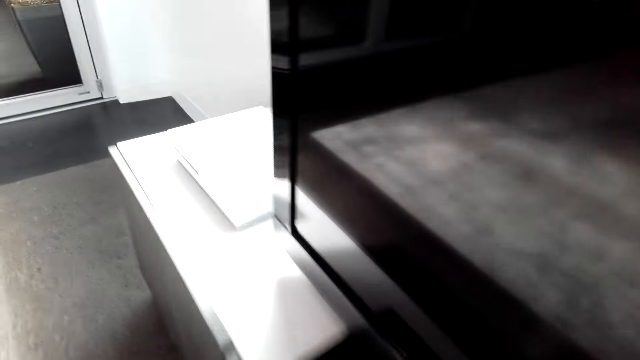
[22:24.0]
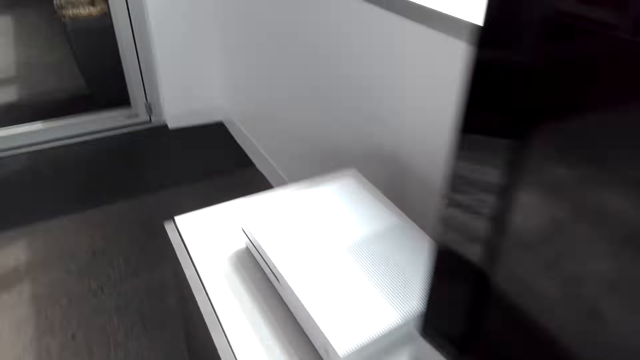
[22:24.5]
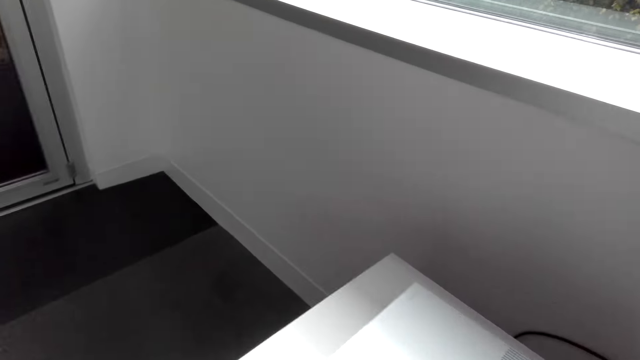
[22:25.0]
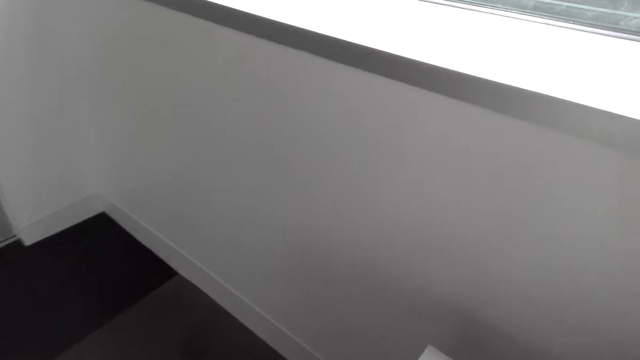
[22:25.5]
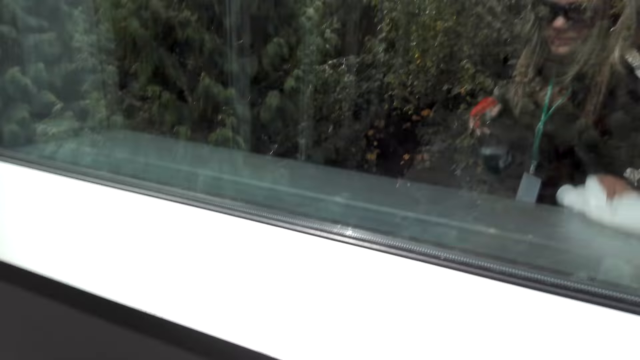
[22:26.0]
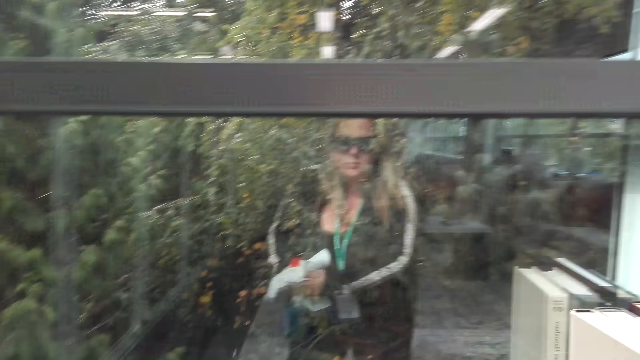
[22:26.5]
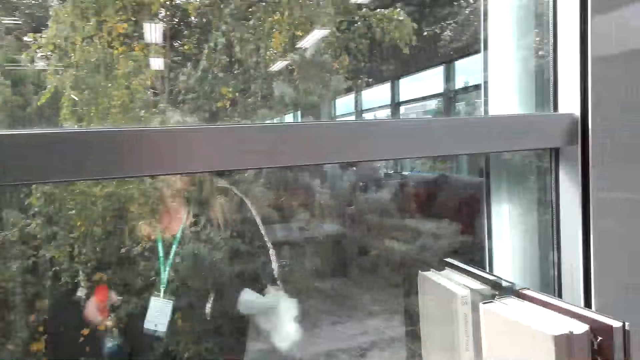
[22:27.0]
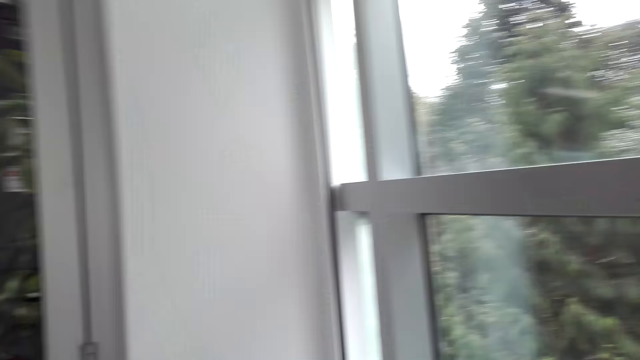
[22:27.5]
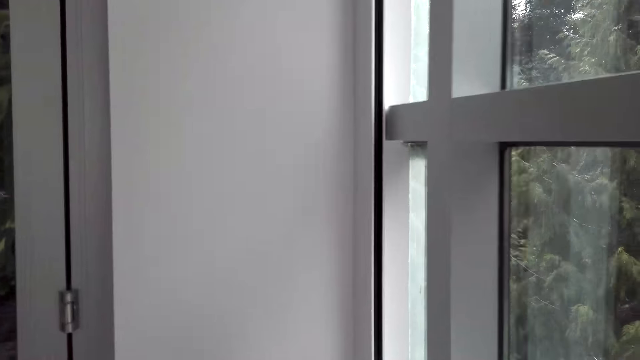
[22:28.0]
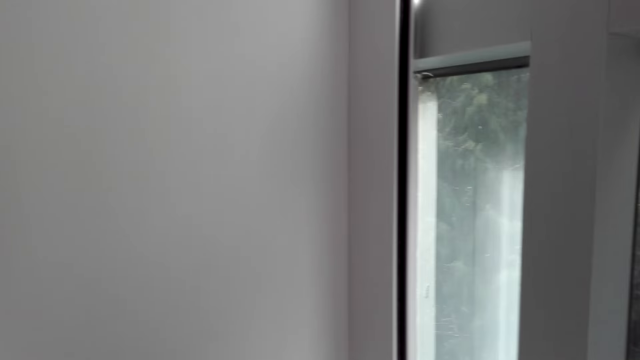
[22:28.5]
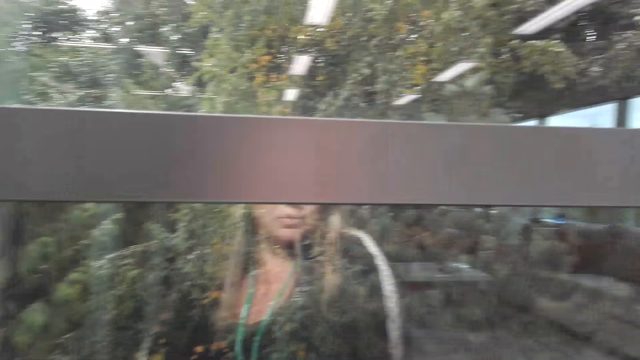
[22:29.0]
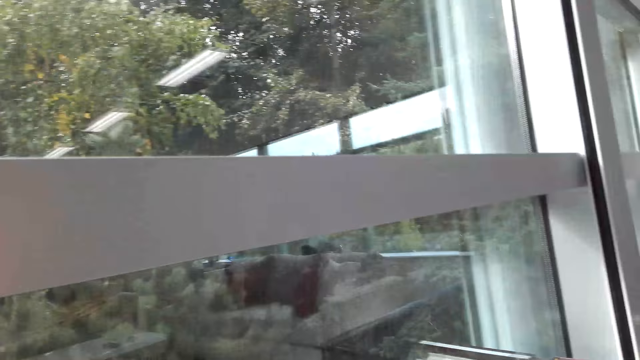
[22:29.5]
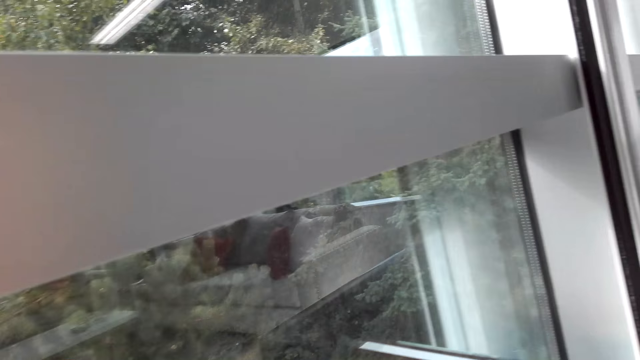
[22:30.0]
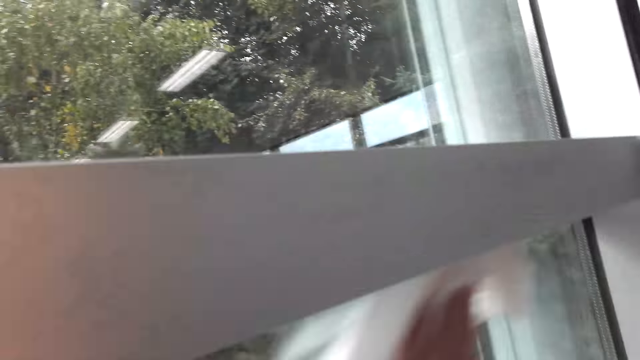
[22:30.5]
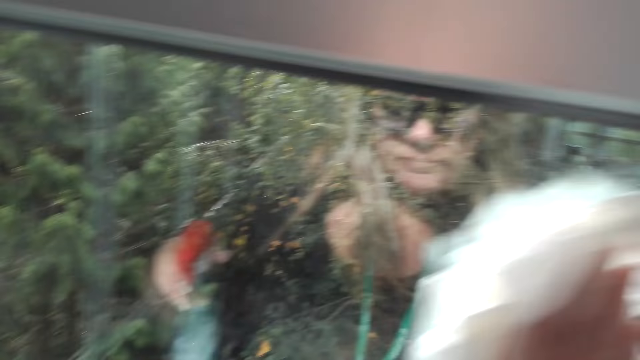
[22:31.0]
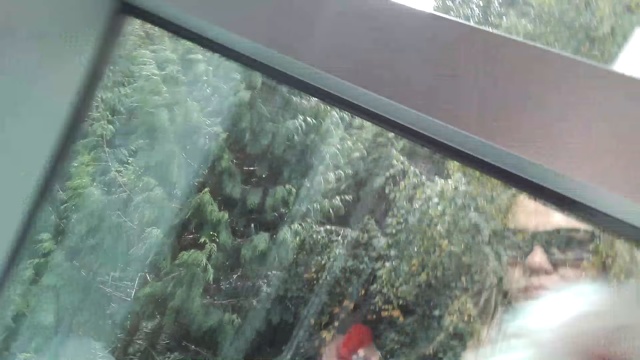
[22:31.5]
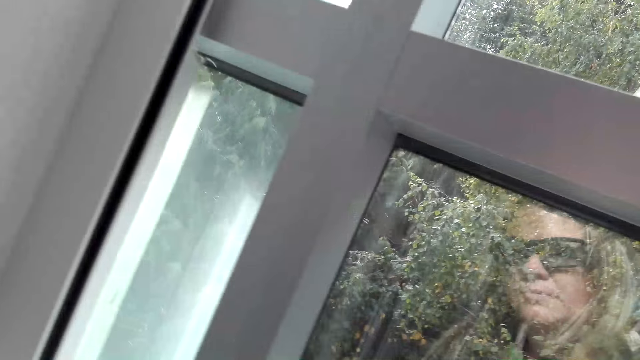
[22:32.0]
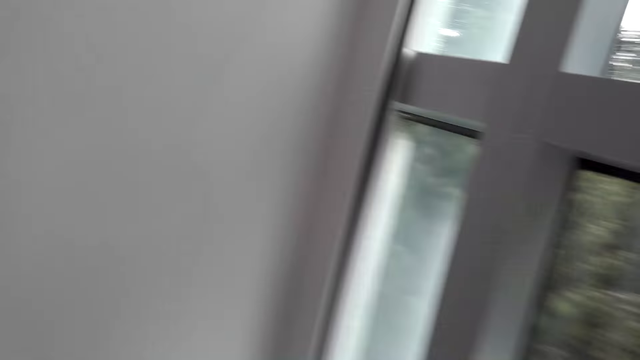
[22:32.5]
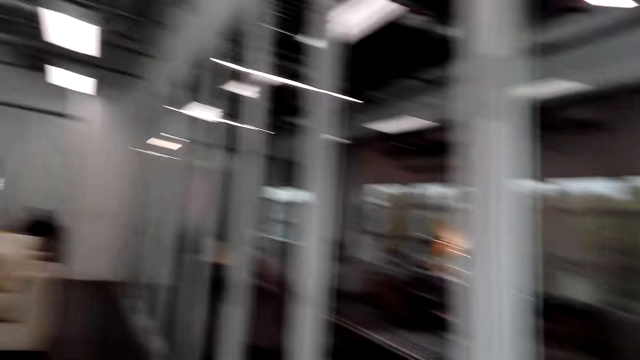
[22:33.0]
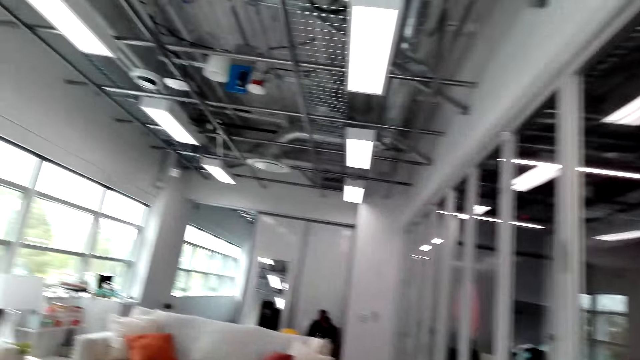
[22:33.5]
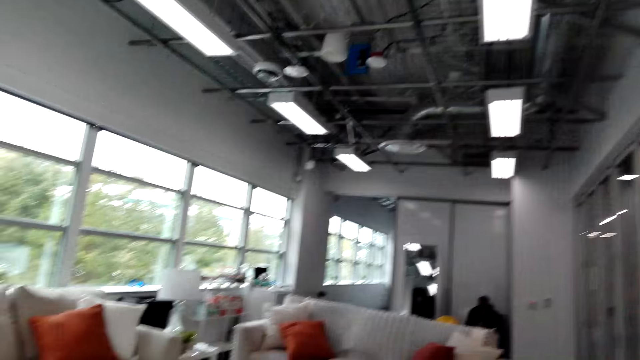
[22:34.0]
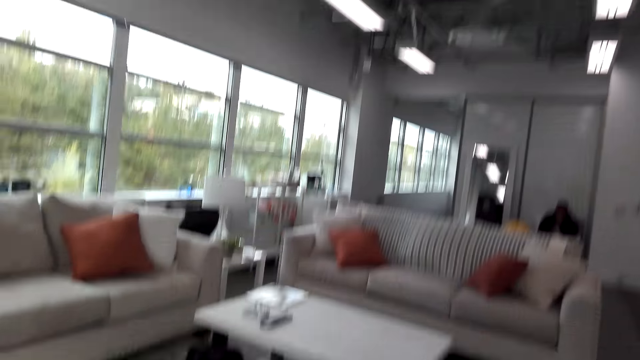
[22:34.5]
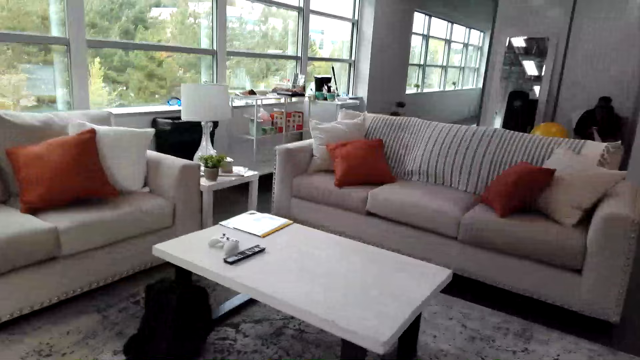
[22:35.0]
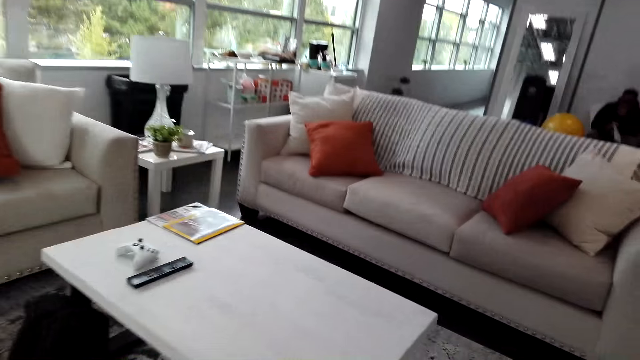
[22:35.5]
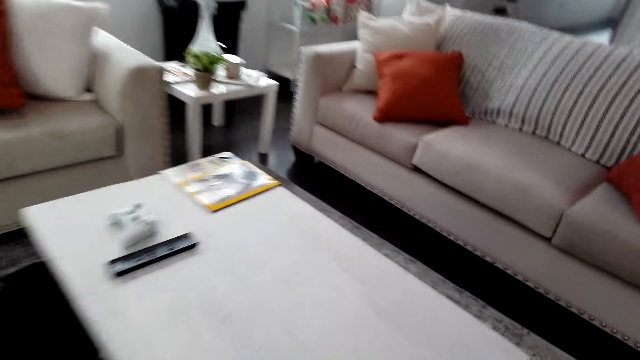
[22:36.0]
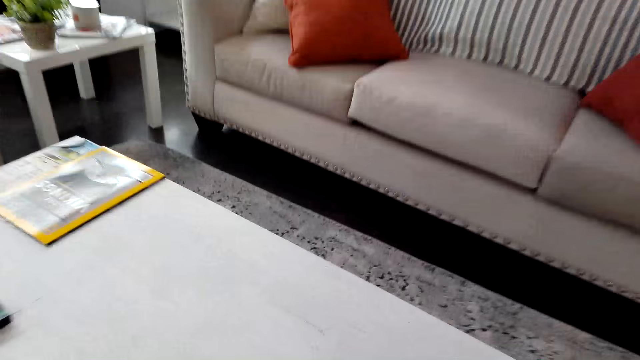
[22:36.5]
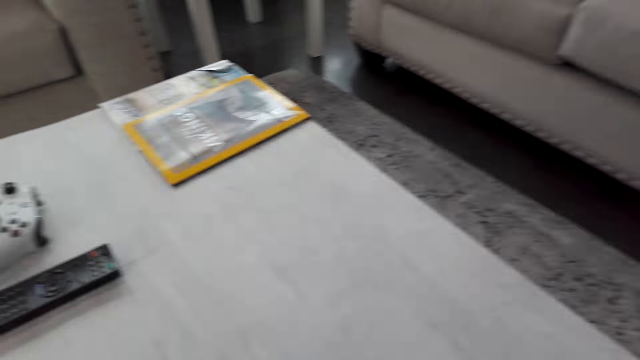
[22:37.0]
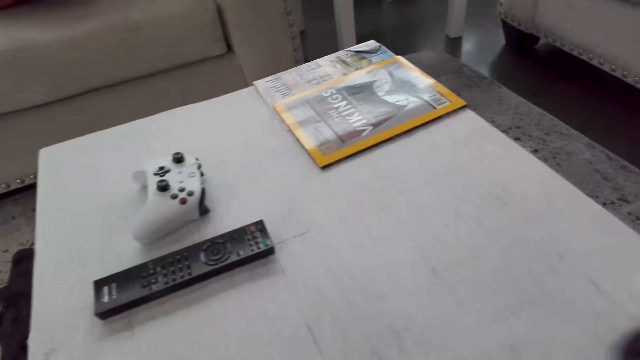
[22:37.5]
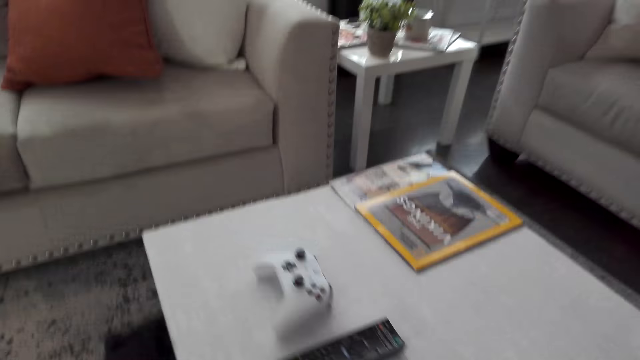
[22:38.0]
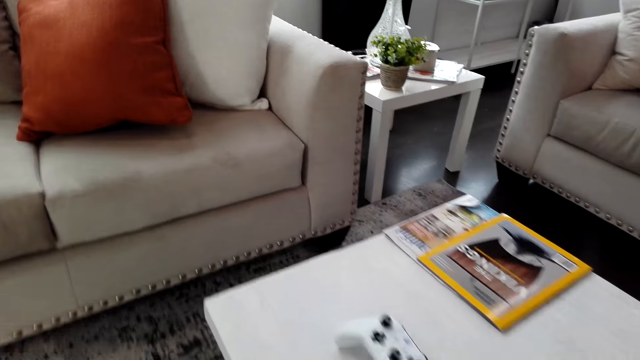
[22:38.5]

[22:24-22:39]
The camera wearer wipes the surface. They look at the window. They walk around. They wipe the window with a tissue. They walk around. They wipe the table.

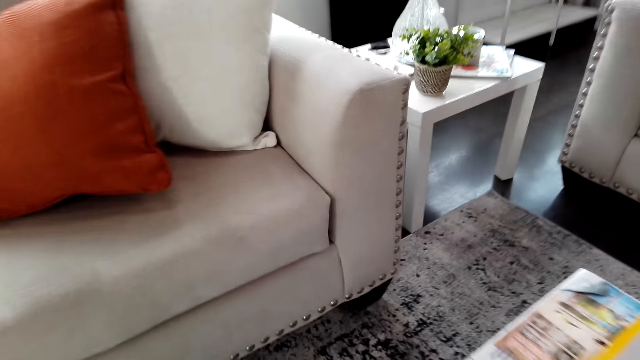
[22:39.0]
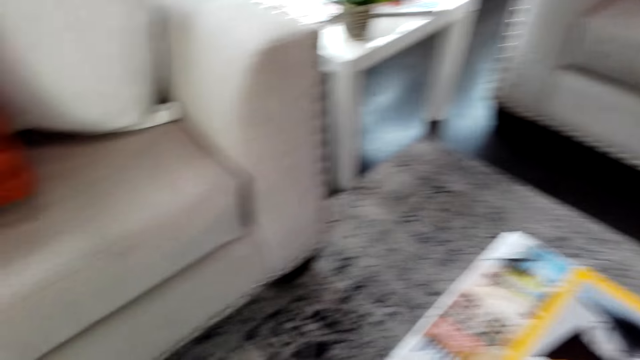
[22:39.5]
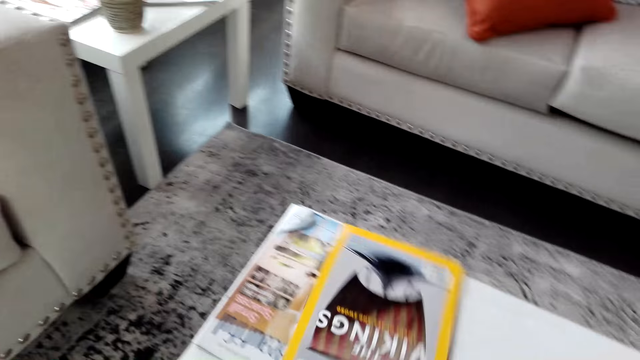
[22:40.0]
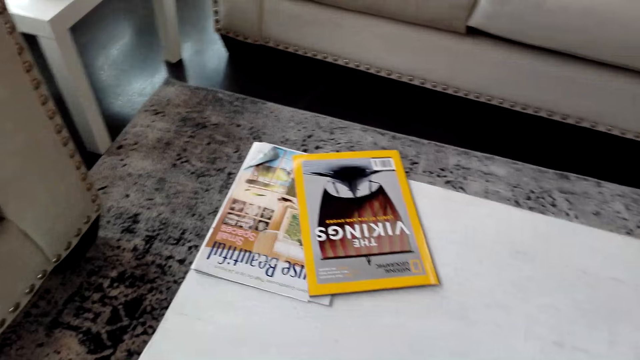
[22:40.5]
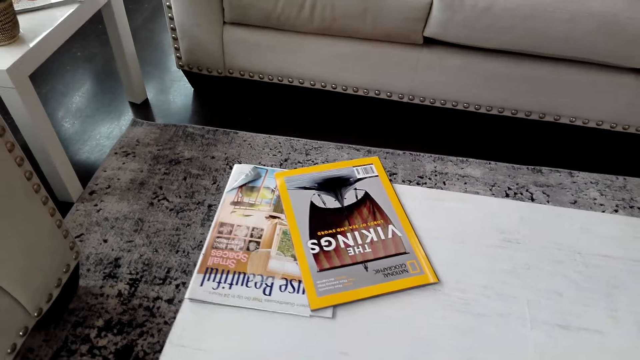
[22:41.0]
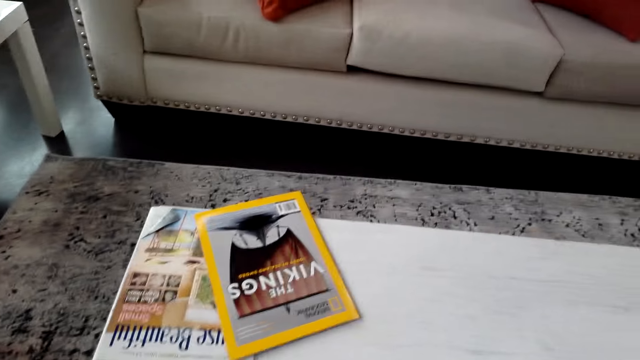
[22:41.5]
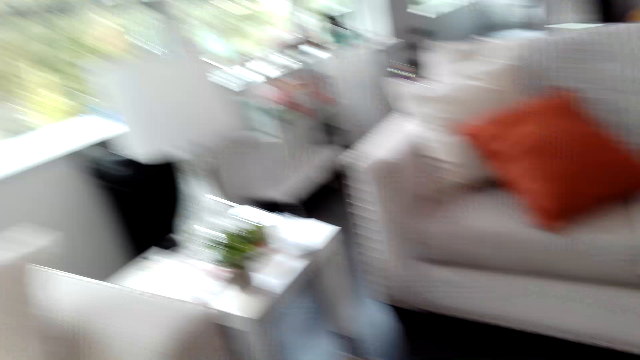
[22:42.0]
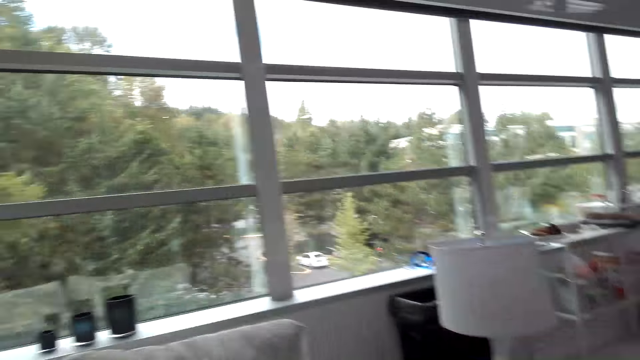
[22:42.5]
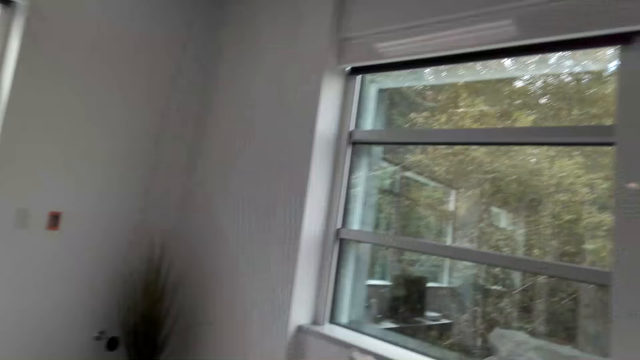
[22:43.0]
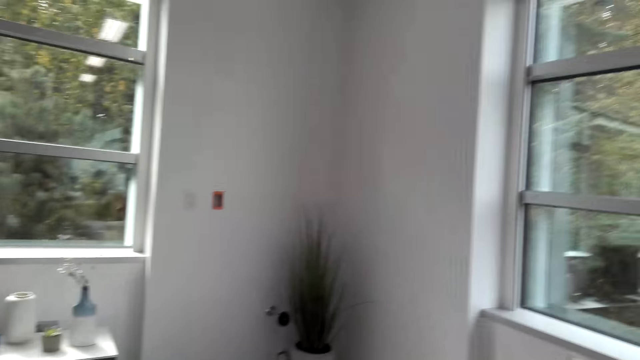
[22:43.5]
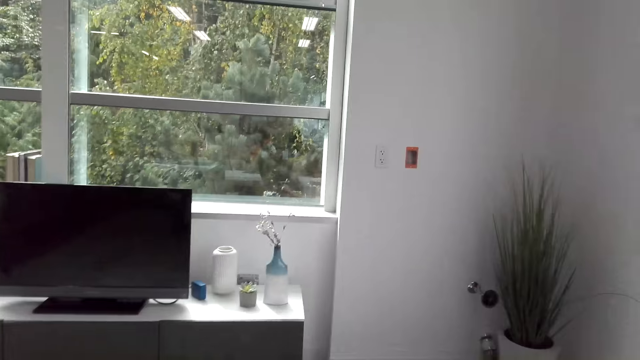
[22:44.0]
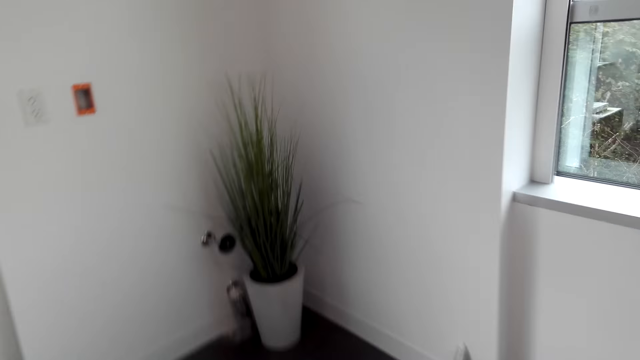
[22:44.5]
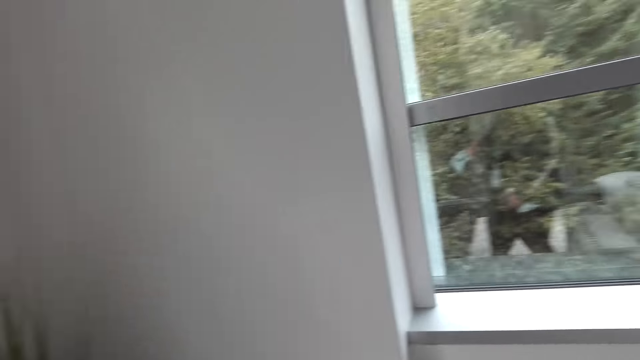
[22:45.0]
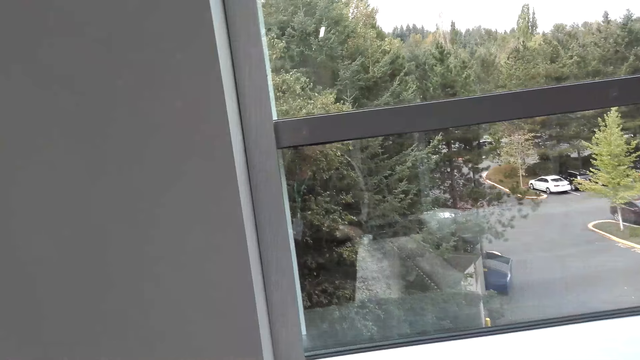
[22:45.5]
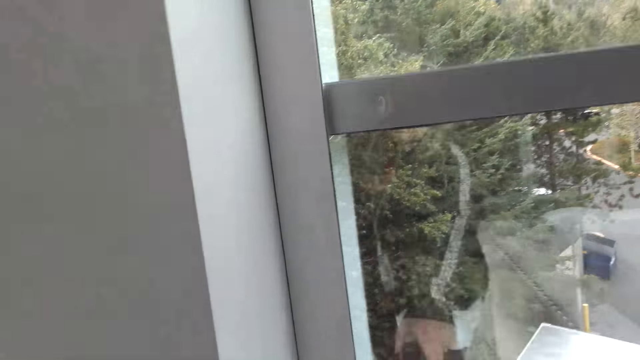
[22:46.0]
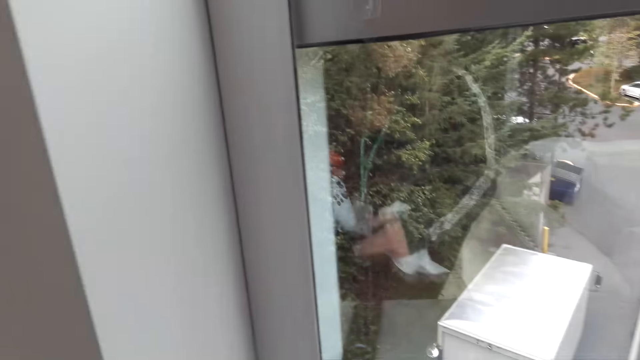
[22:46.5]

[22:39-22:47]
The camera wearer walks around.
